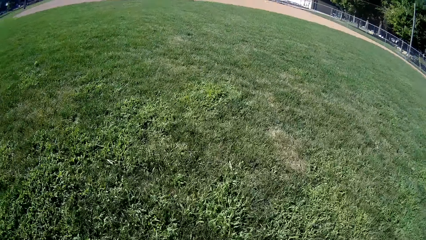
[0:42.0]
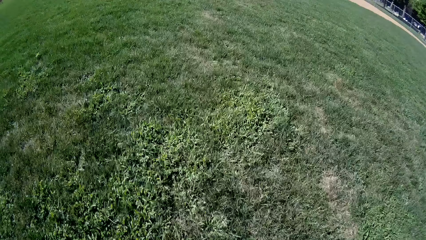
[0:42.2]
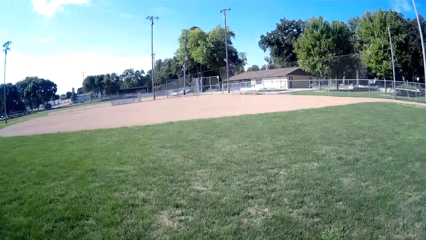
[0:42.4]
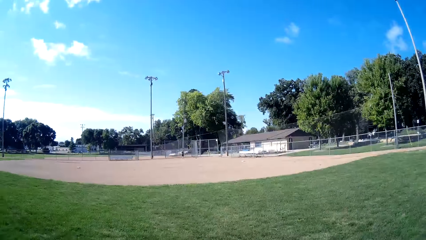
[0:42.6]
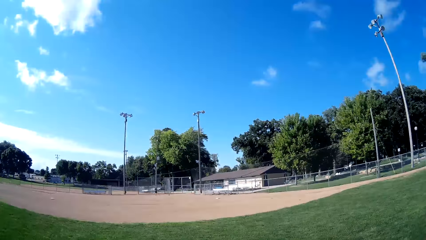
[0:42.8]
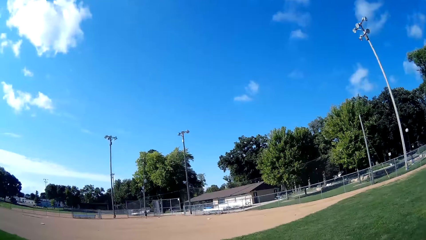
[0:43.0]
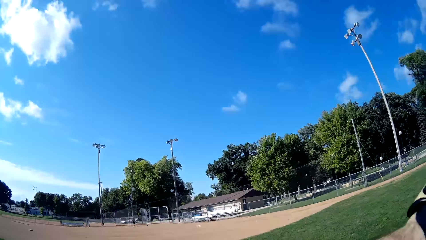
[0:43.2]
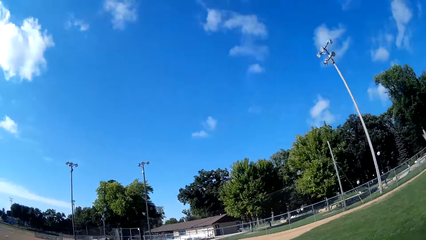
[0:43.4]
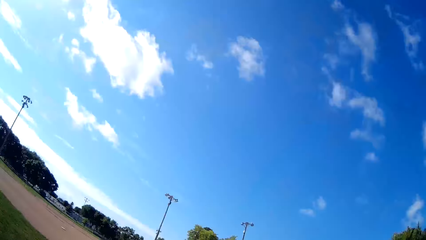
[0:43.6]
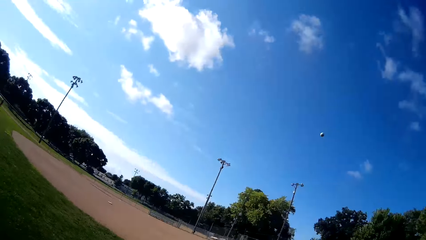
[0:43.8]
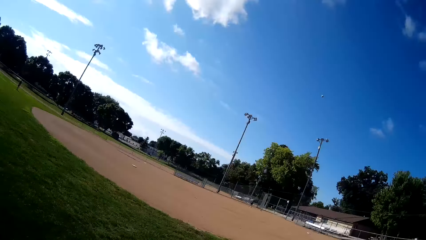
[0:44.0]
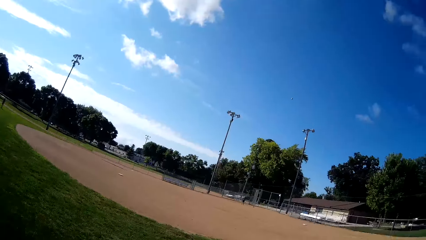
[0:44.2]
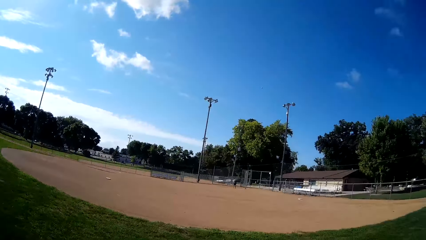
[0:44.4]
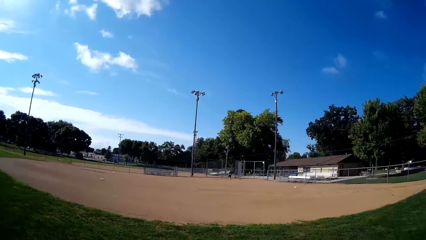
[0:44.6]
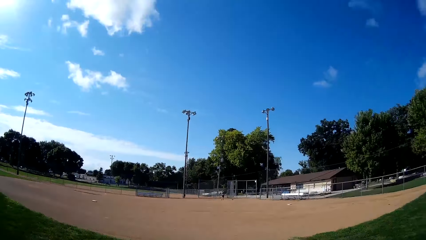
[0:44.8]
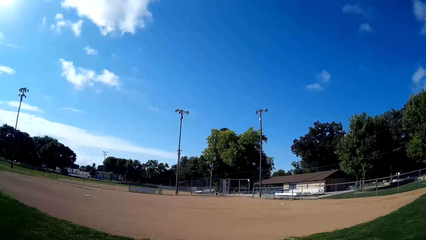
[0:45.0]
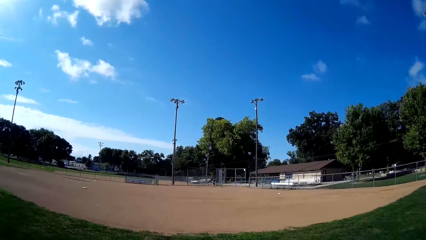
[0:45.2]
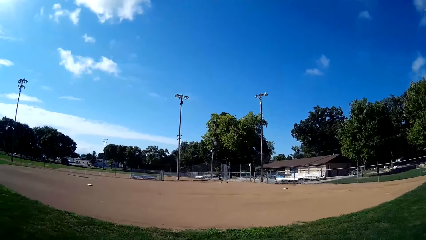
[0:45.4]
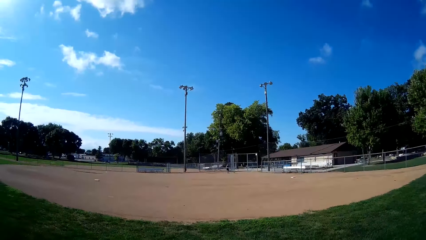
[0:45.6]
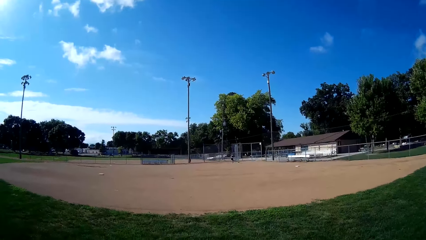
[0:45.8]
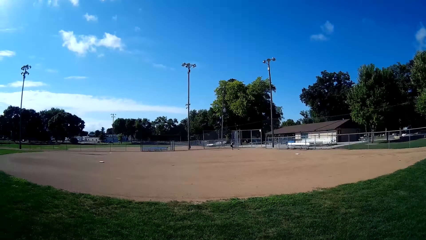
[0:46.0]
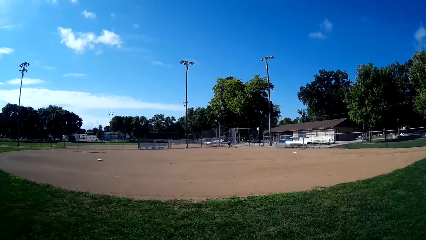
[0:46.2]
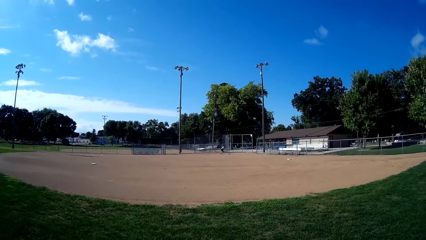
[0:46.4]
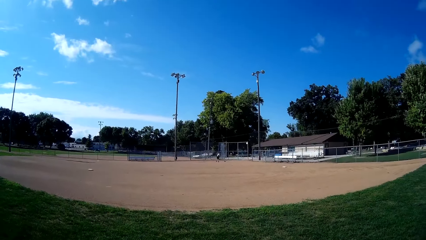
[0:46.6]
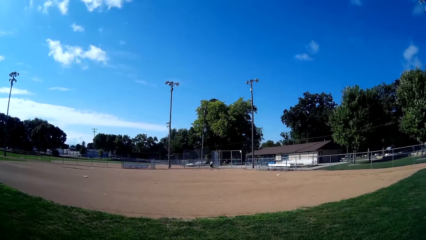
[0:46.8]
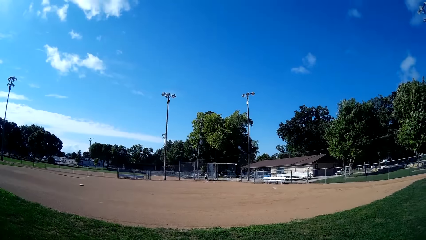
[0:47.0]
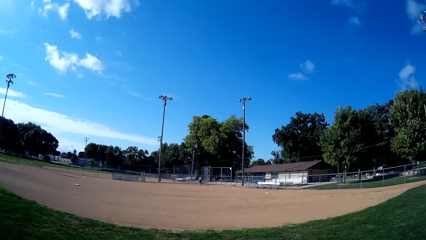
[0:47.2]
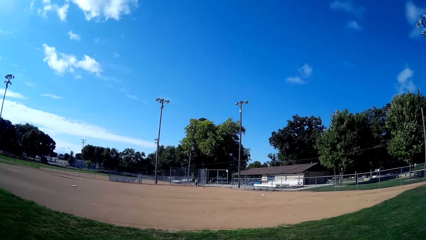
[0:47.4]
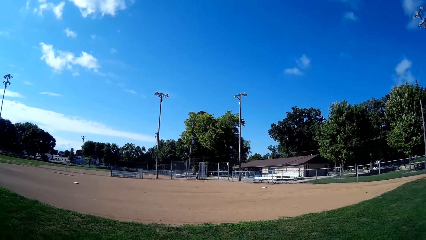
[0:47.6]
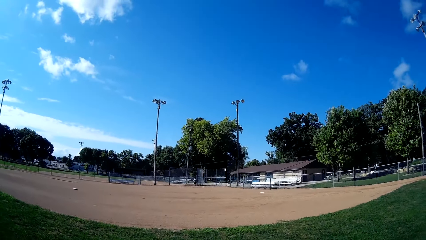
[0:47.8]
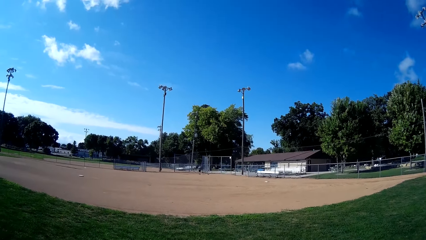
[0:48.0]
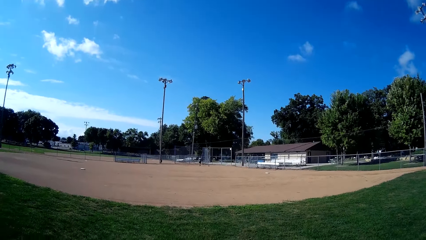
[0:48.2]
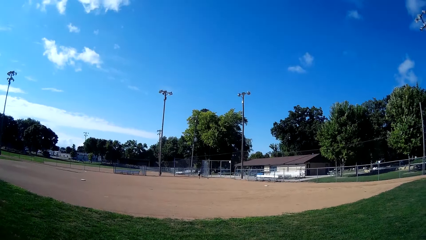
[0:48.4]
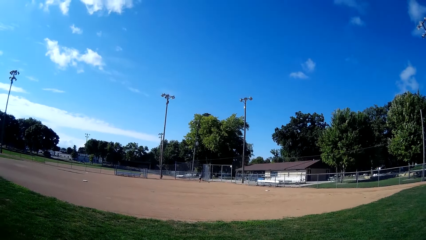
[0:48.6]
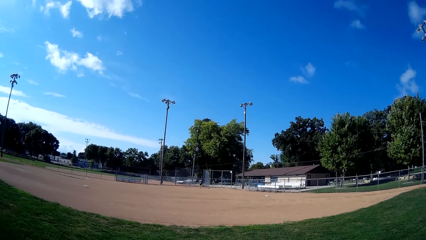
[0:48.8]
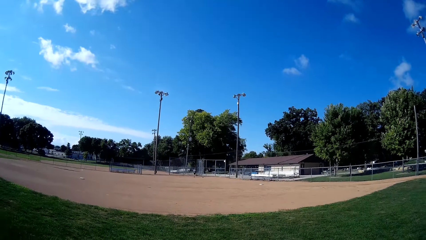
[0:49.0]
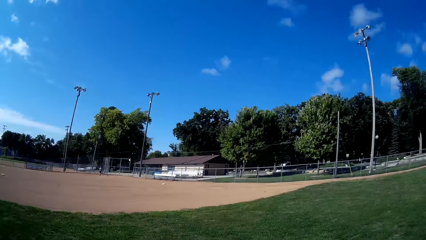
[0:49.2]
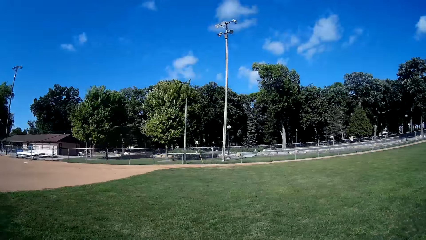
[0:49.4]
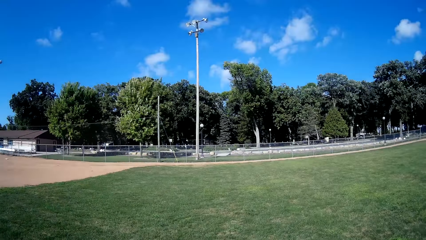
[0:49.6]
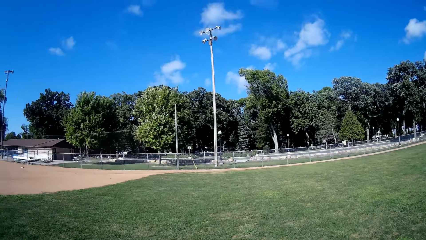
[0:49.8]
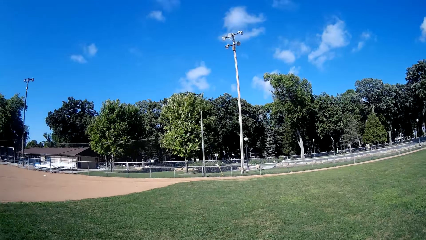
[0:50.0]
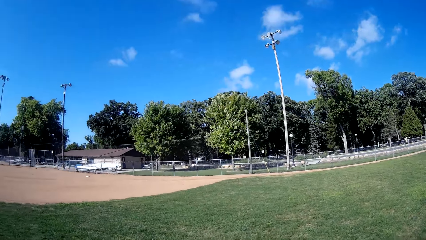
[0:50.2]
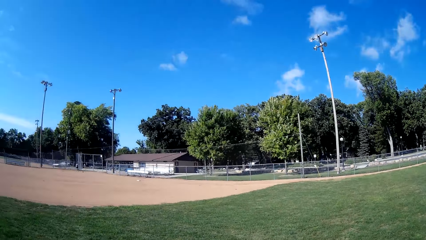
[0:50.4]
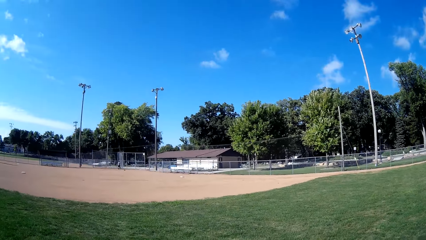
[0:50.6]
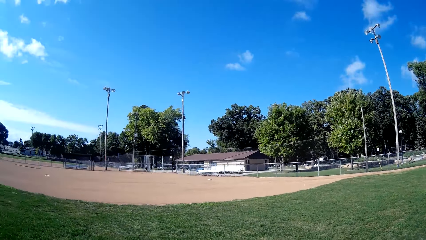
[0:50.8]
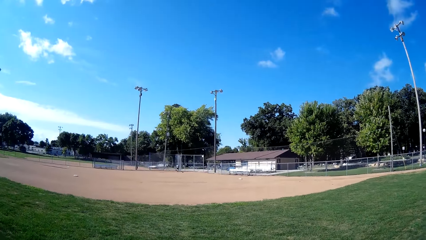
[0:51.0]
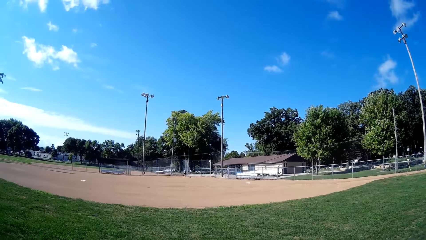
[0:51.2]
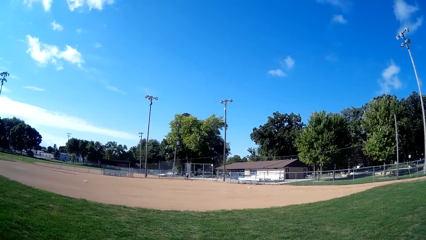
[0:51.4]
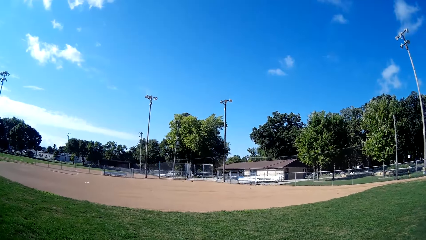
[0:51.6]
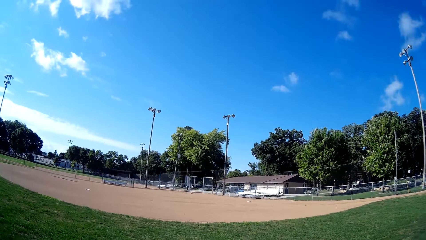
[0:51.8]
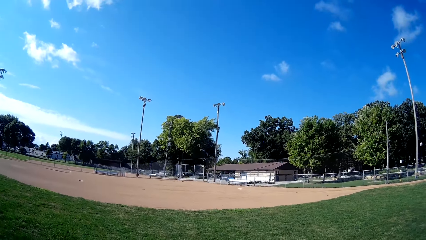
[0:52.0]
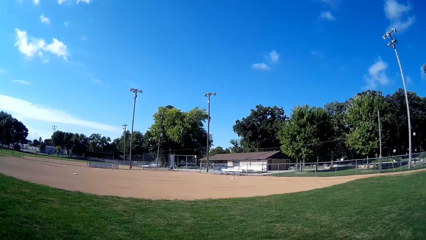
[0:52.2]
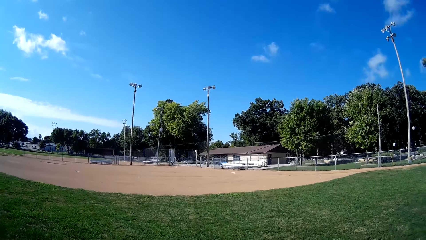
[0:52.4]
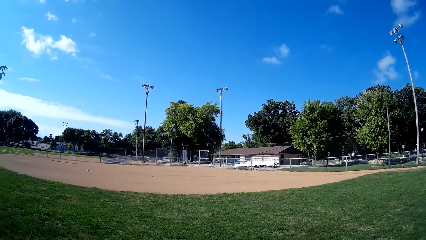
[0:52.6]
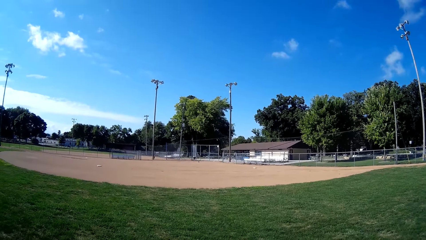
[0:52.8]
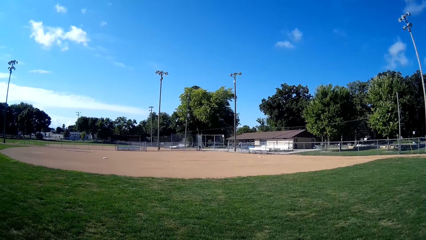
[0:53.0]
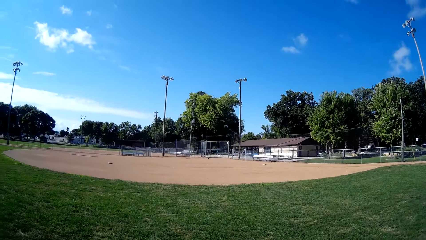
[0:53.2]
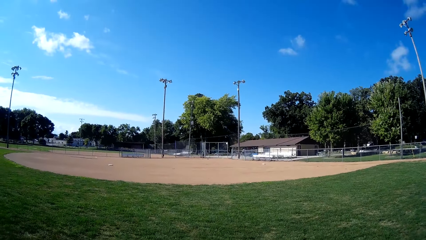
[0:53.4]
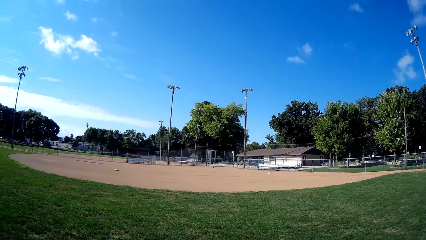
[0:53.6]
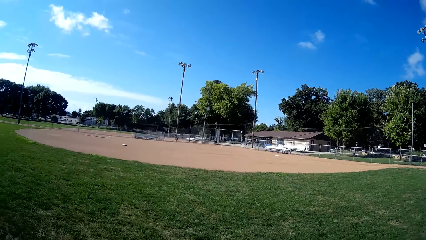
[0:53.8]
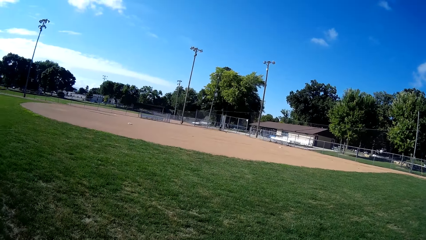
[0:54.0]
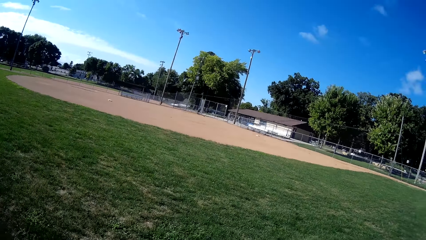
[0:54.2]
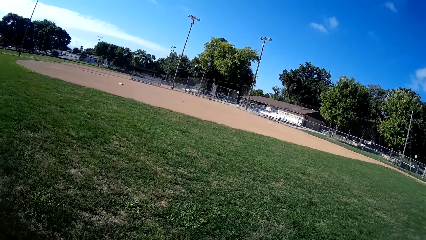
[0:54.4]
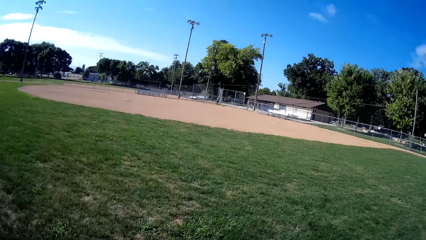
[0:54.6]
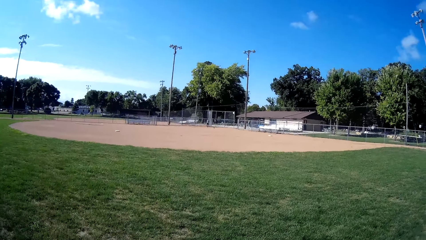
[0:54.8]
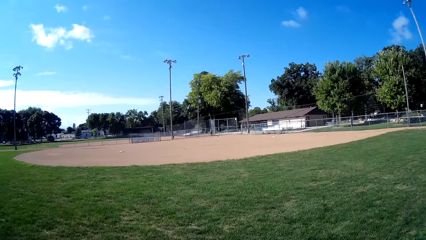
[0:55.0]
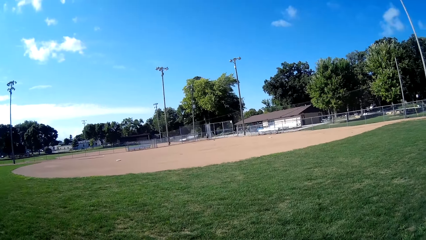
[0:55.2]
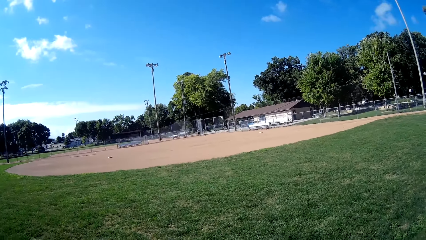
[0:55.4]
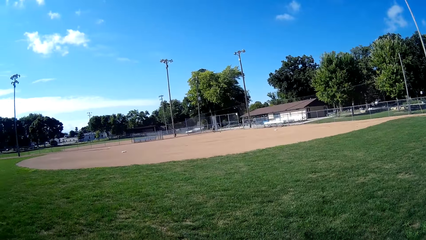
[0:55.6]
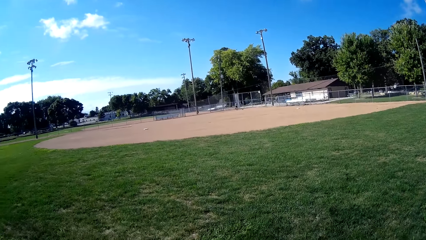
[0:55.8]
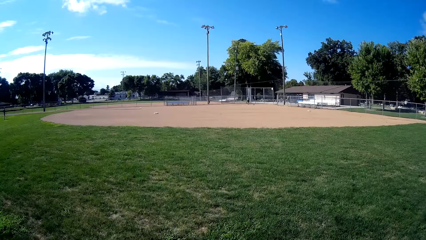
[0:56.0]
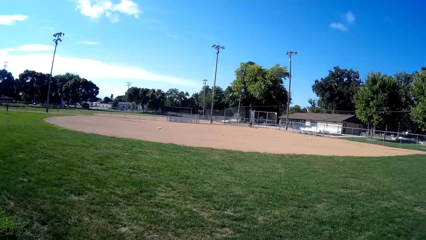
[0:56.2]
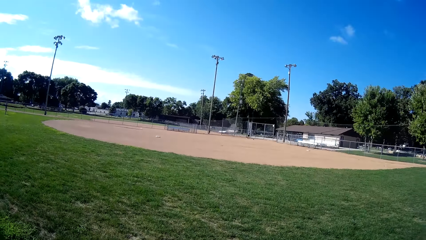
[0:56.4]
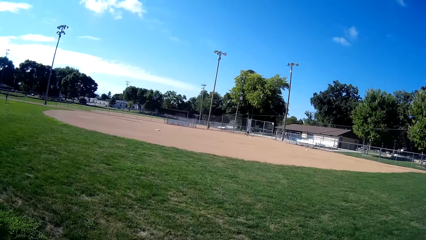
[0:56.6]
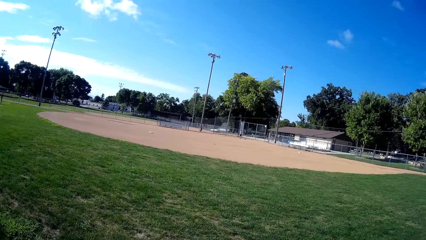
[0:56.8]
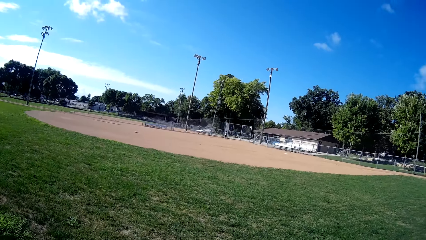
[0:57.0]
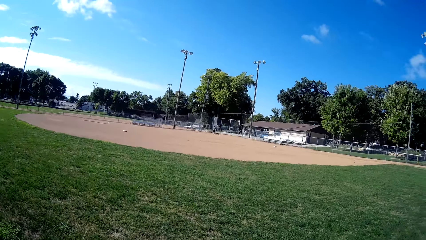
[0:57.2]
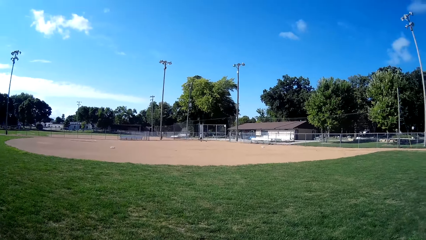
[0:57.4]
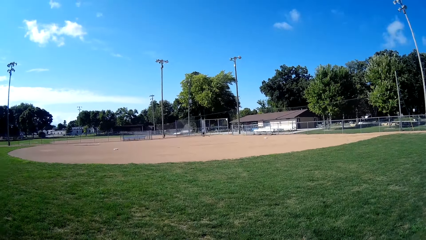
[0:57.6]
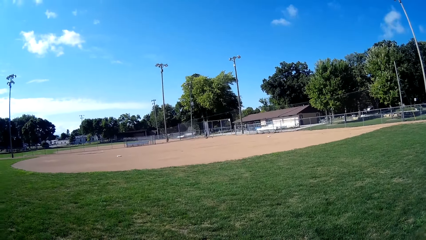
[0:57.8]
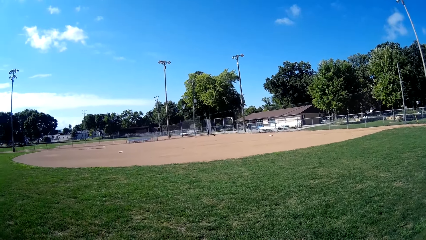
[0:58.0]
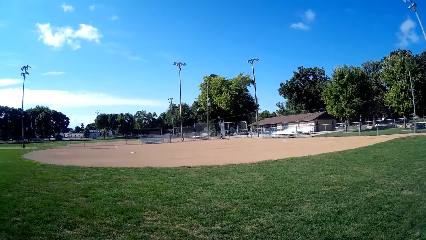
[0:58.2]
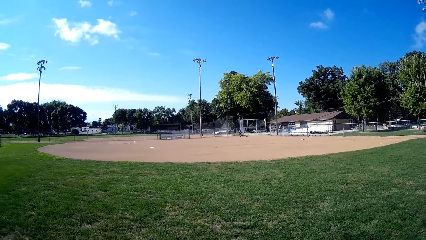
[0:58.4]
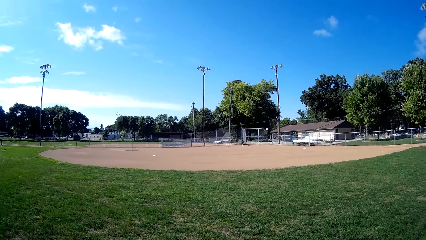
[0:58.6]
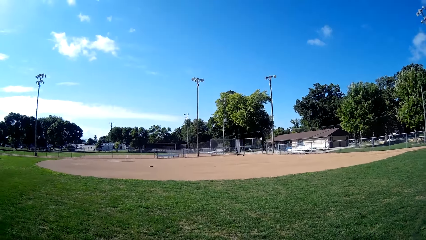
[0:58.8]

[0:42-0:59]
The camera wearer picks up a baseball. They catch the ball with the baseball glove. They play the ball back to a man.
